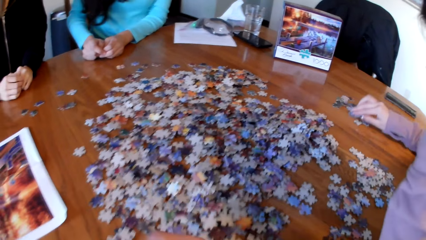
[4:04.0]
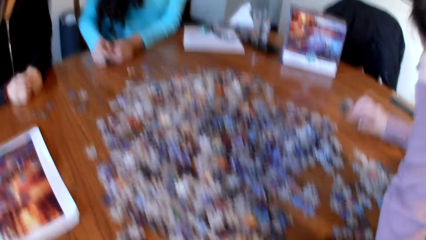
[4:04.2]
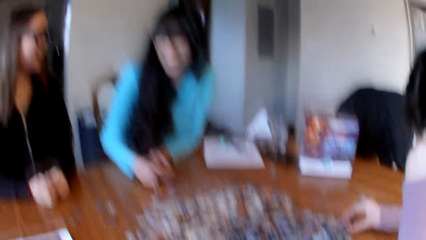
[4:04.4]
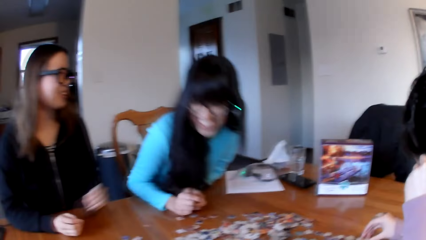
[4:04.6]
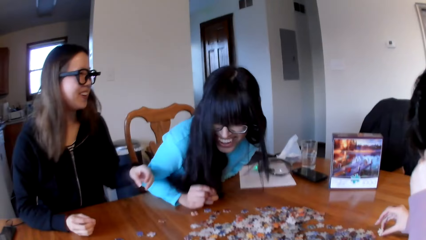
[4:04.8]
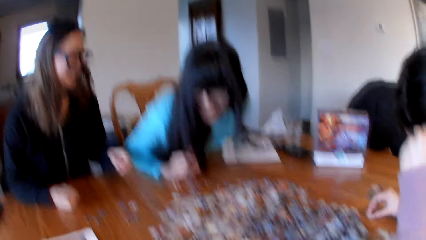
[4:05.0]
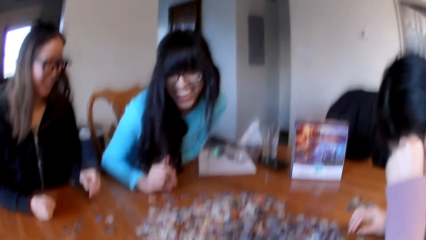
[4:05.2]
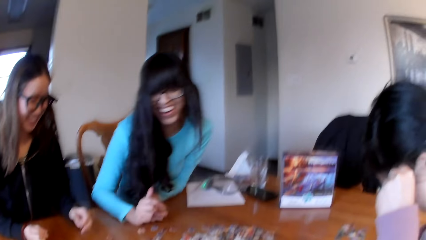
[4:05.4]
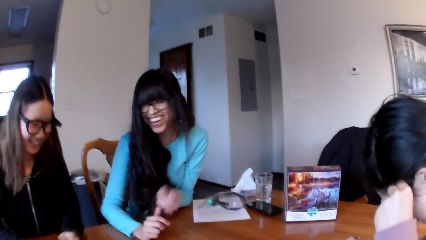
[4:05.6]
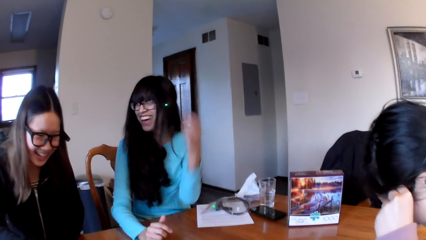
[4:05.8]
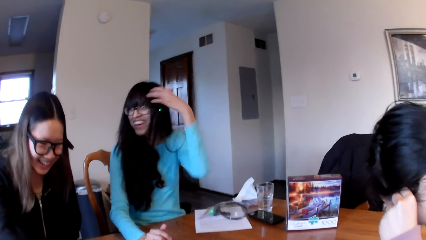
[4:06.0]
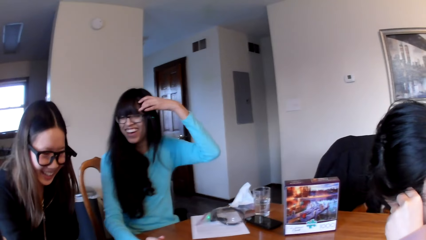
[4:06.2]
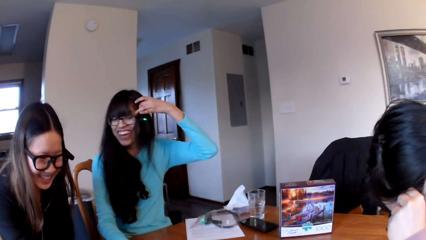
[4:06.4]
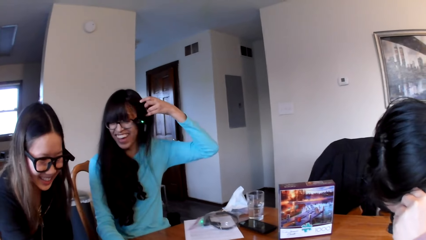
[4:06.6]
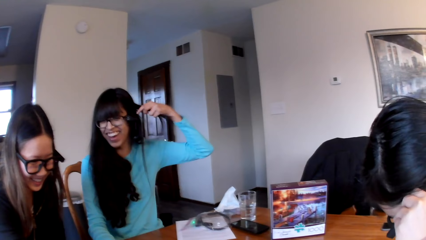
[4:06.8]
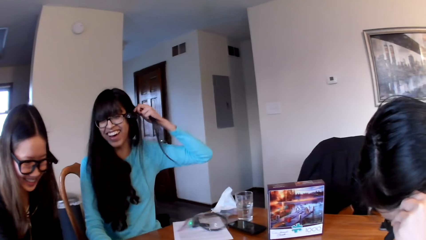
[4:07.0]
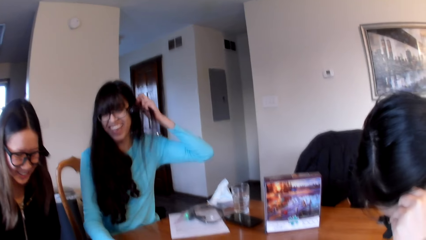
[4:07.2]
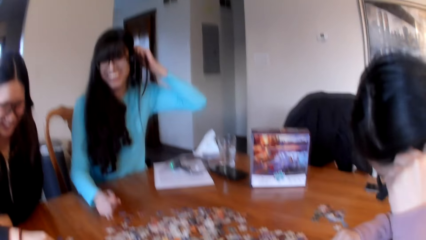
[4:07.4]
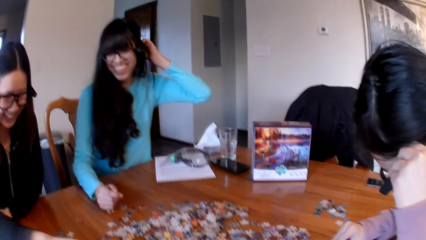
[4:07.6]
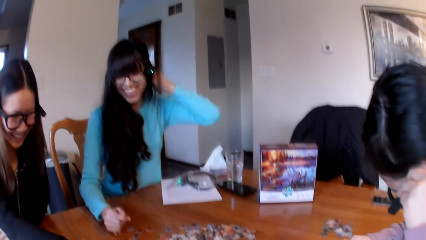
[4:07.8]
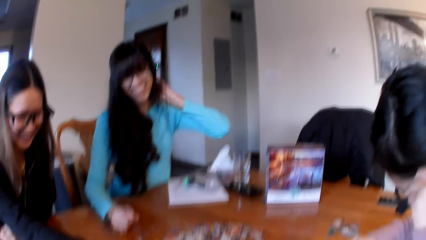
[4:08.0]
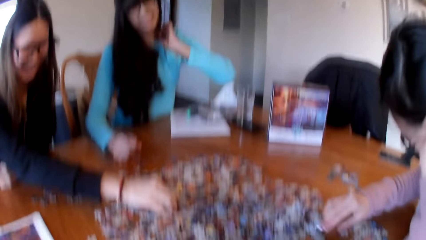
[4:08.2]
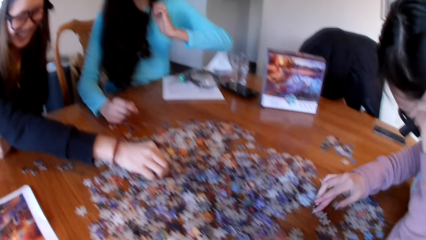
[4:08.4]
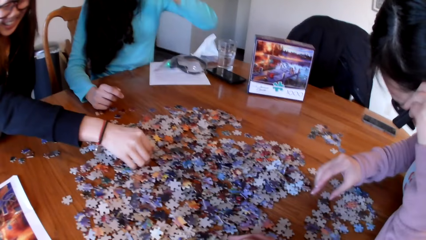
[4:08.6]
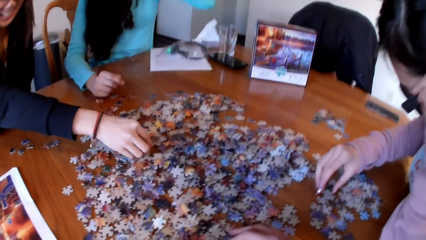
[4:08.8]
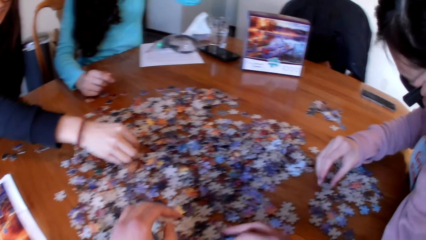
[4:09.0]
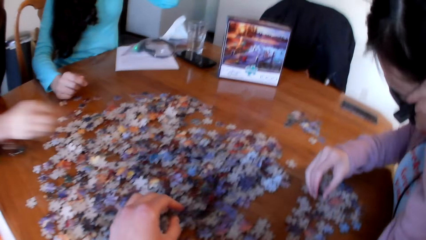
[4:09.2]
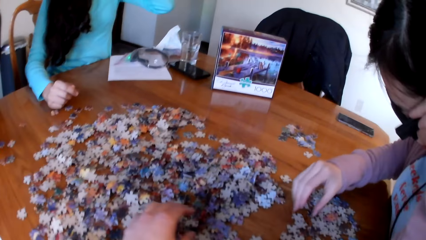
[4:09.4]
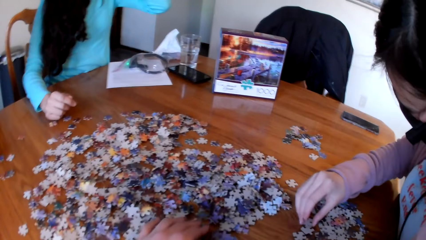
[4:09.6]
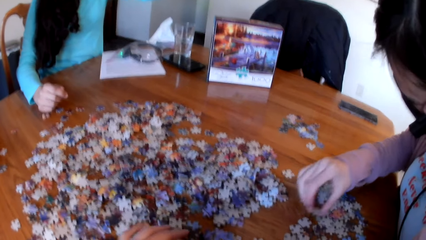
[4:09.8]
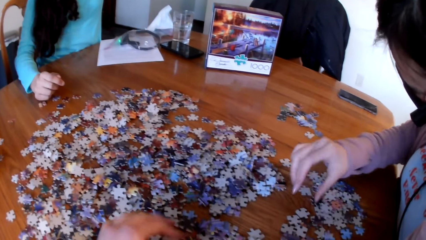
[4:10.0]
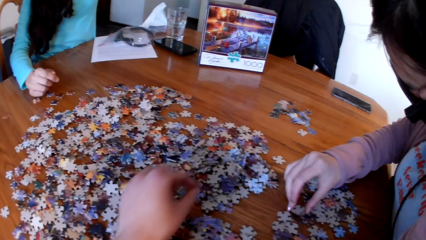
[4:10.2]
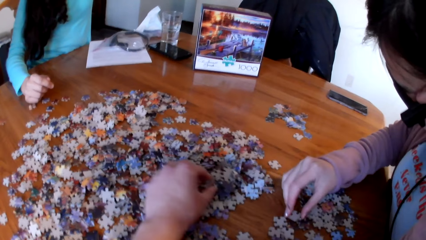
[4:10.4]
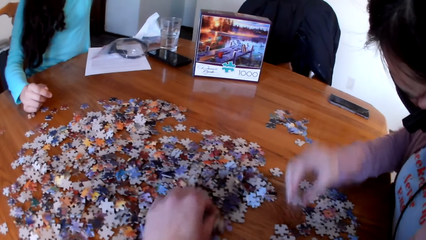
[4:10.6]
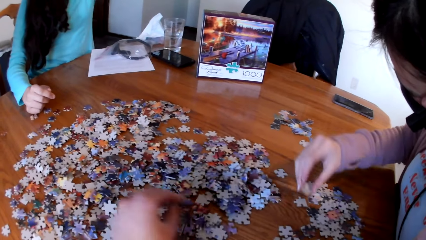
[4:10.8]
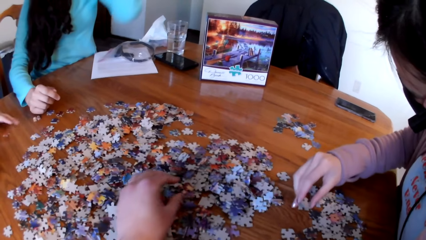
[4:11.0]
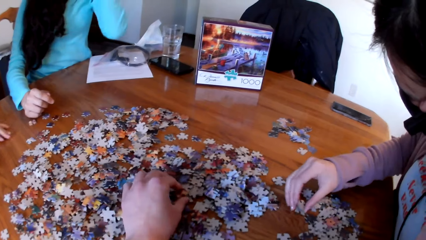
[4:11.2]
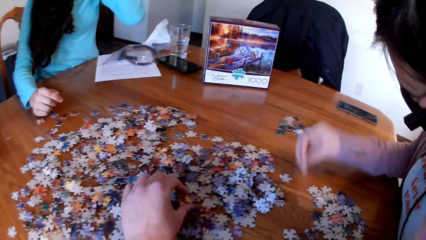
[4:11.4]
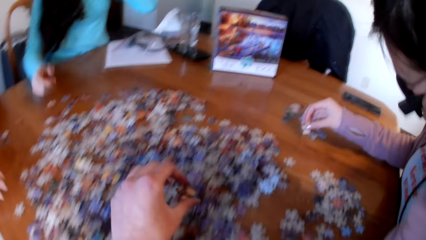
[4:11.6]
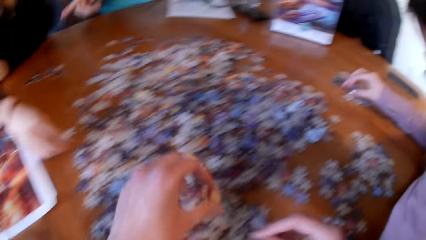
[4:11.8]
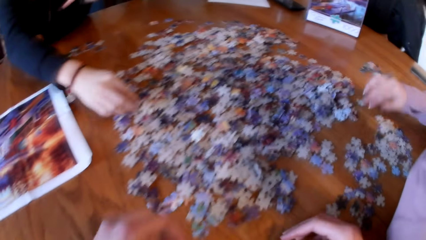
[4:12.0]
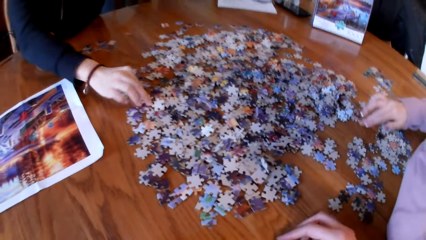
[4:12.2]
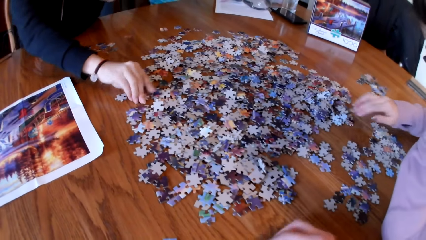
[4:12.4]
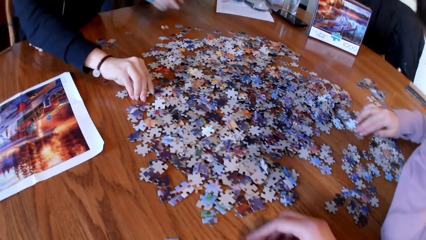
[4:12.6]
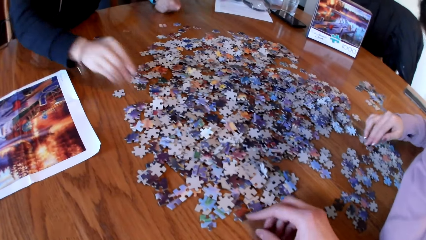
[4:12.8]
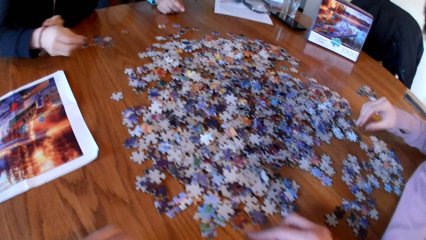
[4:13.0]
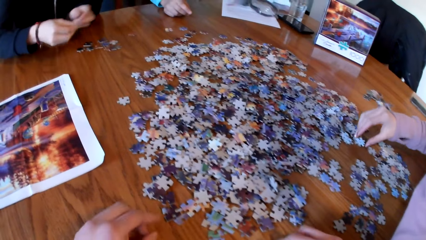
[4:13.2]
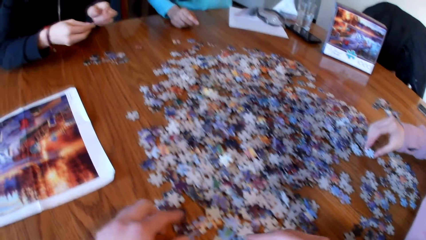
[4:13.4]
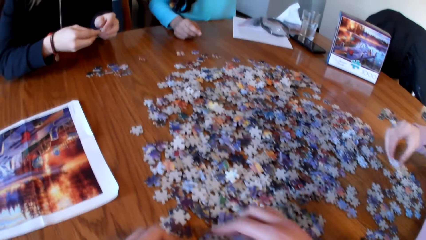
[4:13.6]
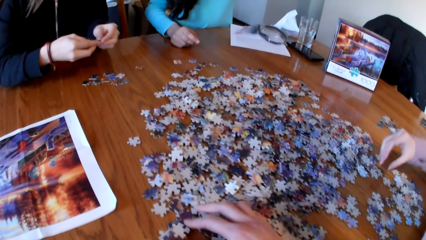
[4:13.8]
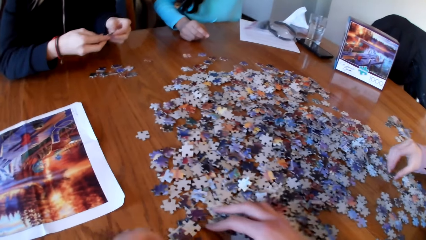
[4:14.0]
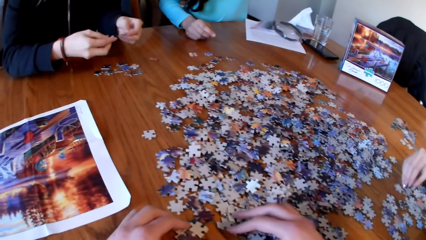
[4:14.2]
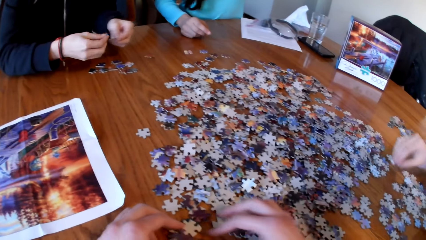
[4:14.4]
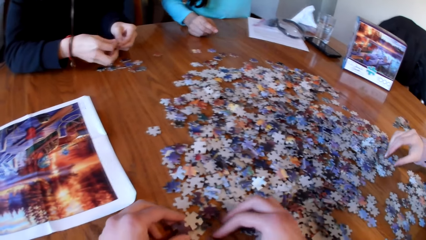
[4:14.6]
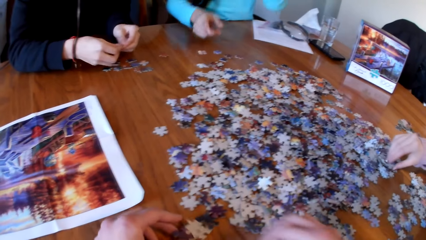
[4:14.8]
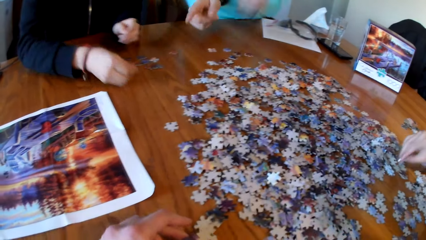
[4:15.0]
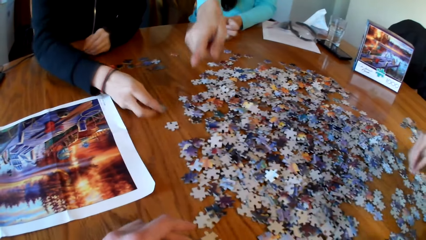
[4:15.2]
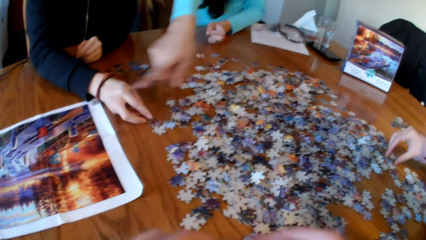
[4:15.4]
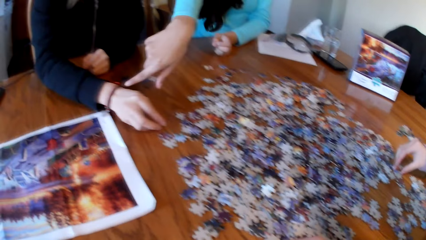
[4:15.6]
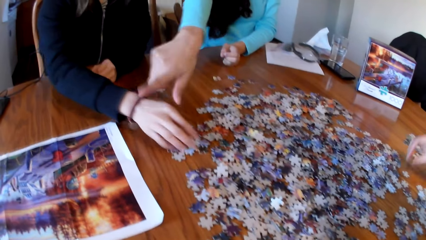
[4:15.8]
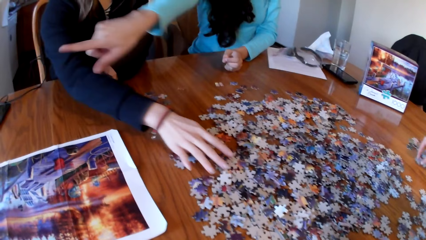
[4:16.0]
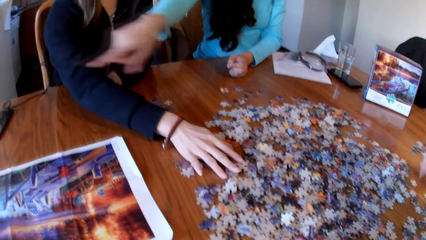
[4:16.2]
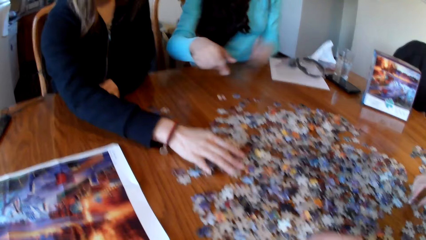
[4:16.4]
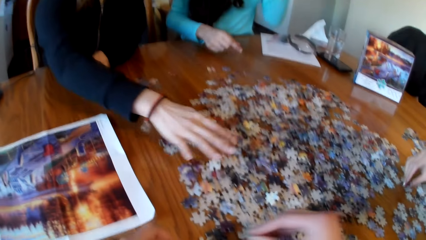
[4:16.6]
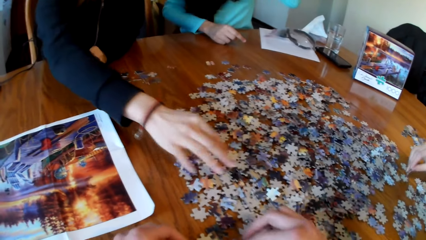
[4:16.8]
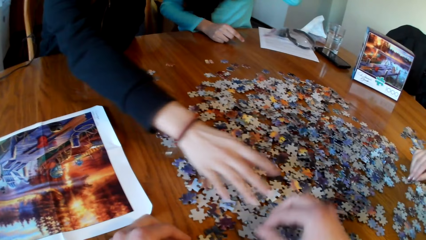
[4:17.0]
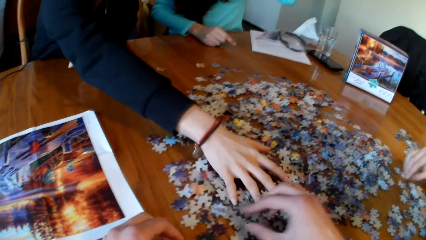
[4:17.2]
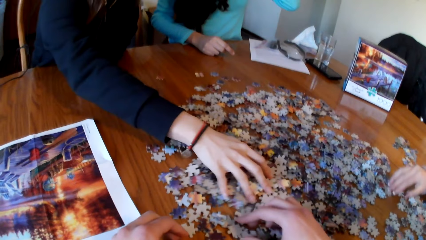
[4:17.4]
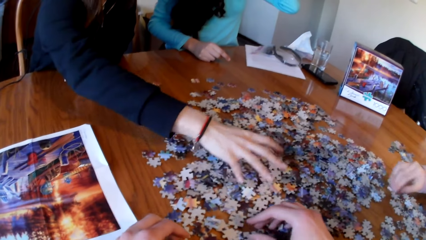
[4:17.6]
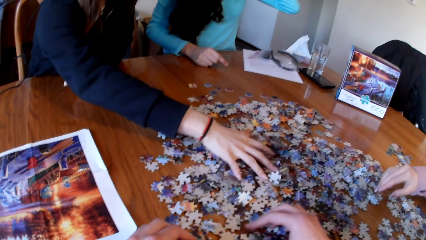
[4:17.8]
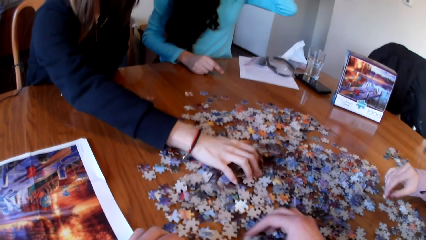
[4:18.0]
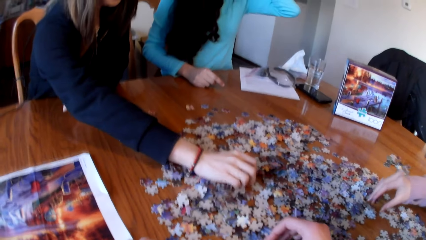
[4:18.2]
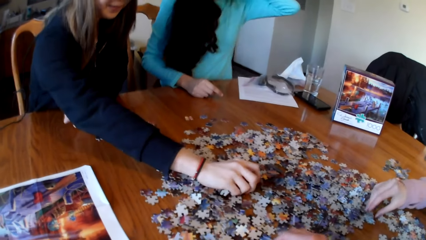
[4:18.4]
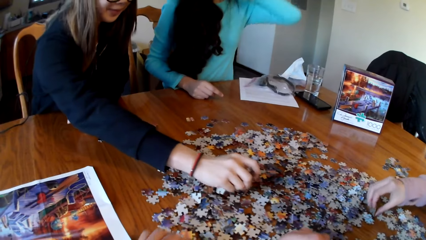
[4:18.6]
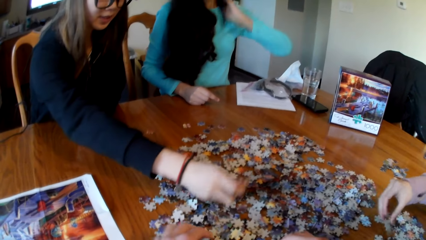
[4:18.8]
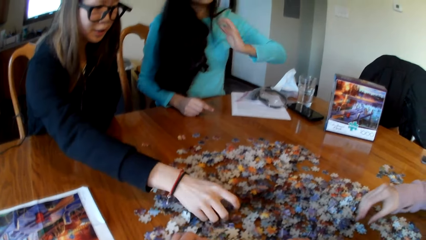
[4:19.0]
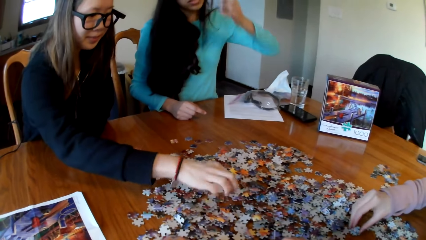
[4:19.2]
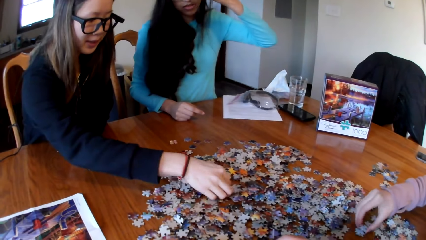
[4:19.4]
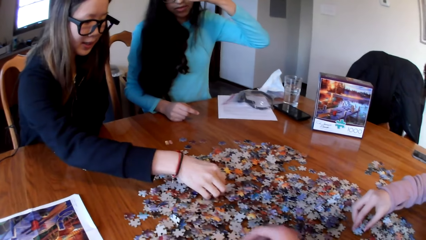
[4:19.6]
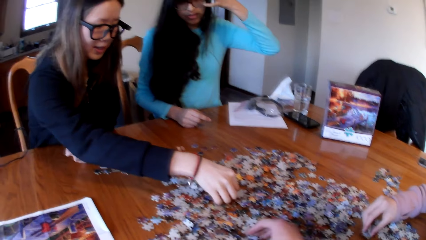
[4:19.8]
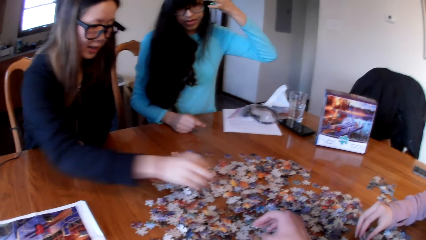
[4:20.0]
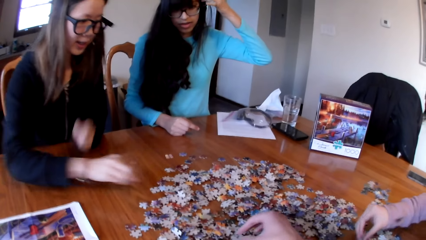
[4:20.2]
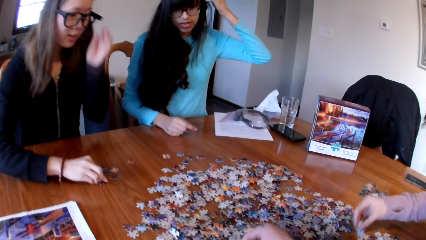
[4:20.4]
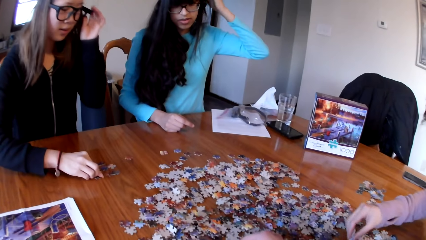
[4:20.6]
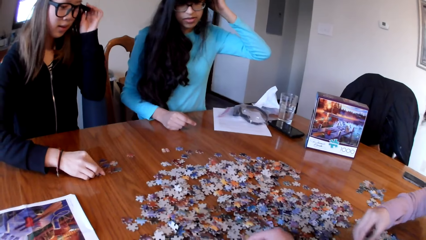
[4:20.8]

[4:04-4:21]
The camera wearer picks the pieces of puzzle from the table. A lady picks the piece of puzzle. The camera wearer picks the pieces of puzzle from the table. They touch the pieces of puzzle. Another lady picks the piece of puzzle. The first lady picks the piece of puzzle.
